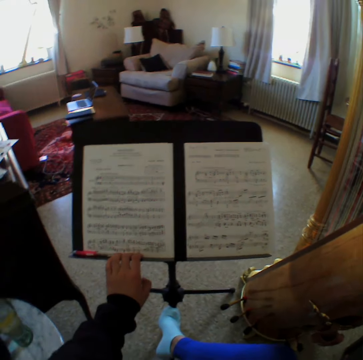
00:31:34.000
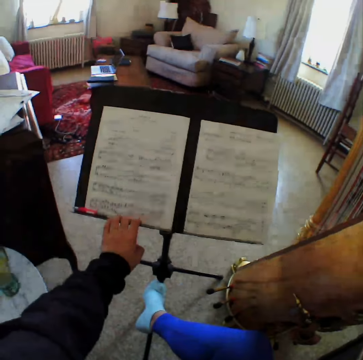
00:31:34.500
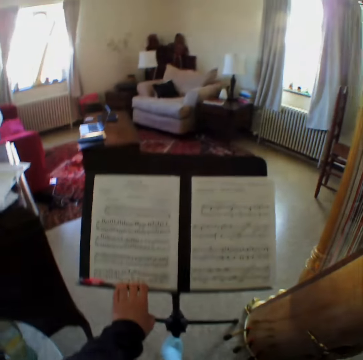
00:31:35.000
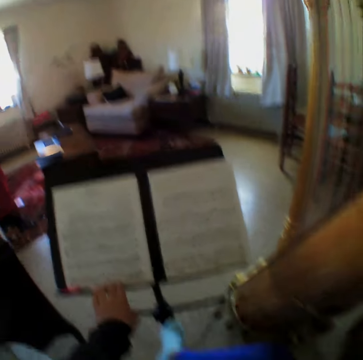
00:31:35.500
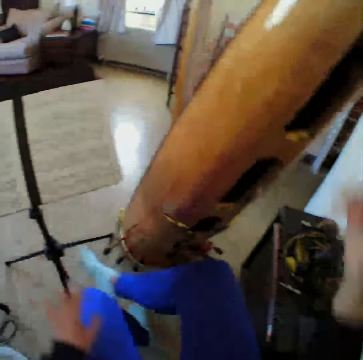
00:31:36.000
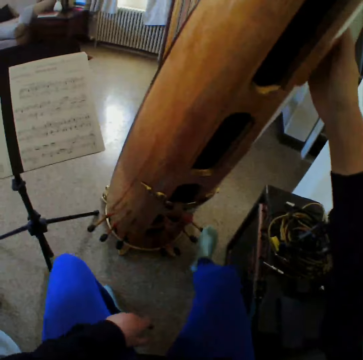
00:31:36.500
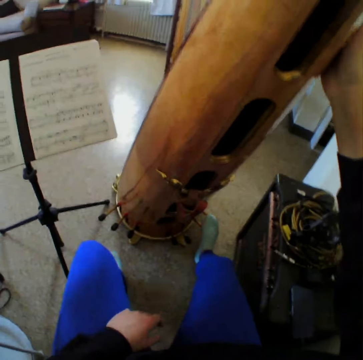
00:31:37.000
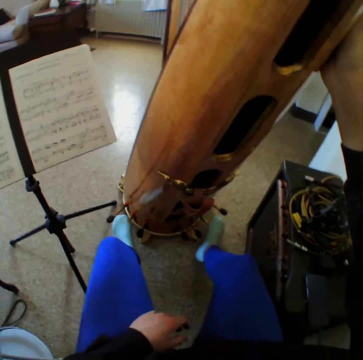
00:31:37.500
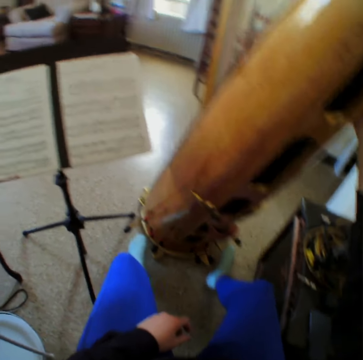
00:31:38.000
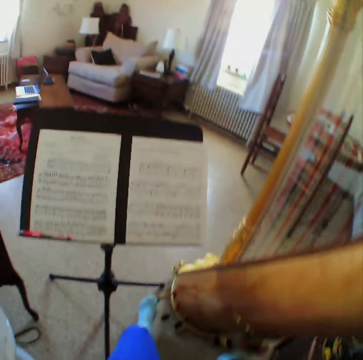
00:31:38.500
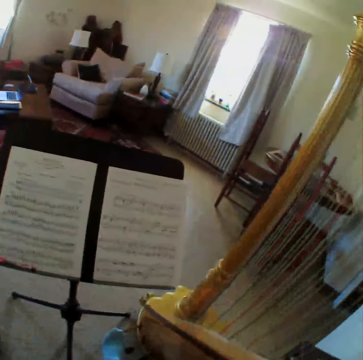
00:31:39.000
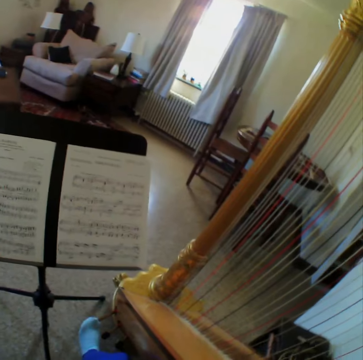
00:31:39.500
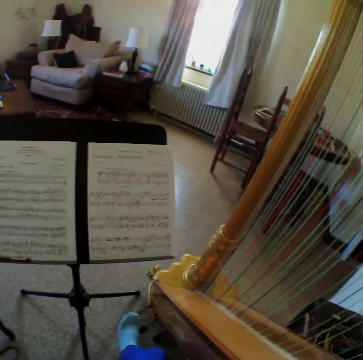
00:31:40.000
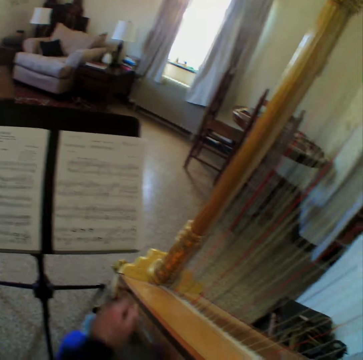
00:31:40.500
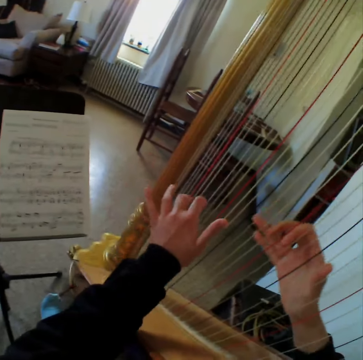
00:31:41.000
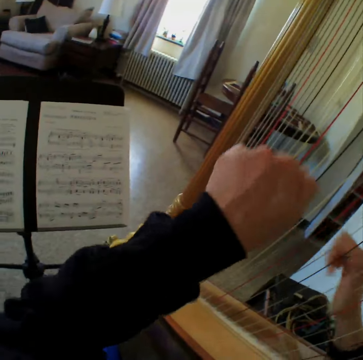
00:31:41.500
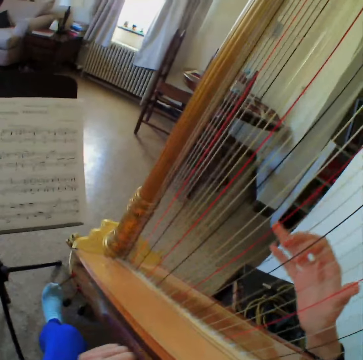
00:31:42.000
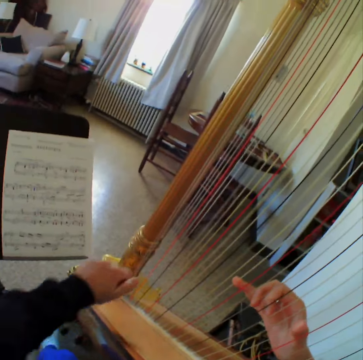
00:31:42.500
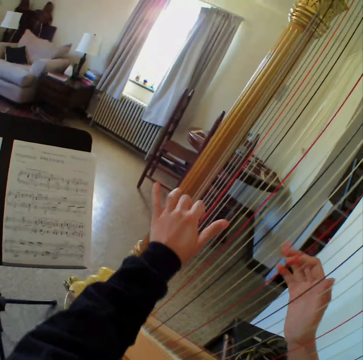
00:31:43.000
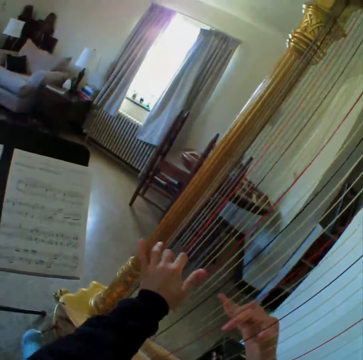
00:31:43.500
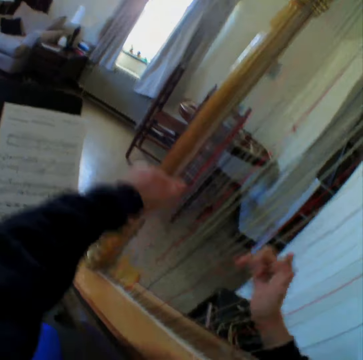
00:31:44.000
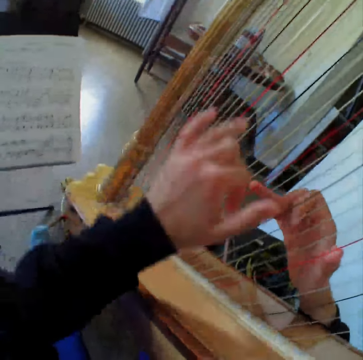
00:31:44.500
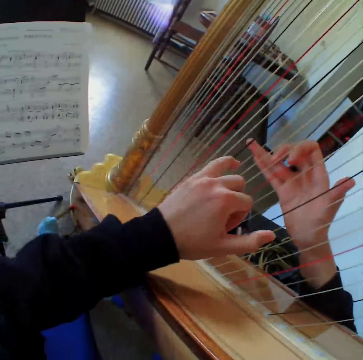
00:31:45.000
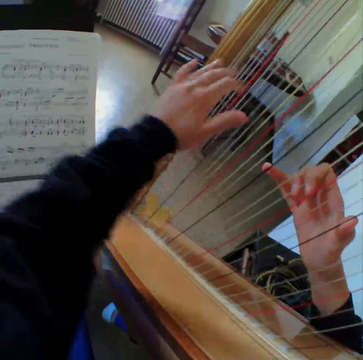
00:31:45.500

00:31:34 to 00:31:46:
The camera wearer holds the guitar or harp. They touch the harp. They step on the guitar. They read the music paper. They start to play the harp again.

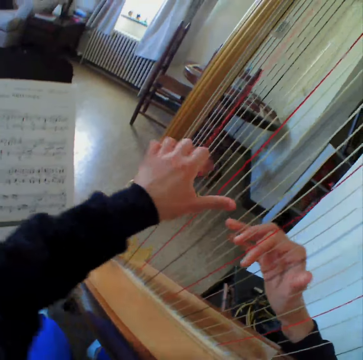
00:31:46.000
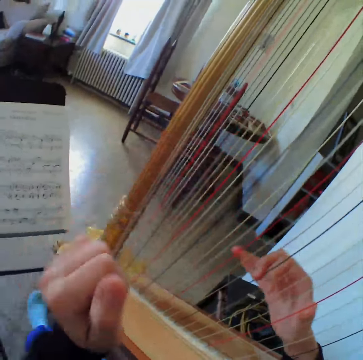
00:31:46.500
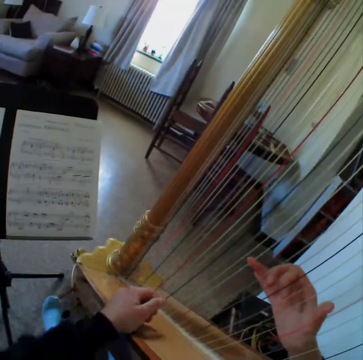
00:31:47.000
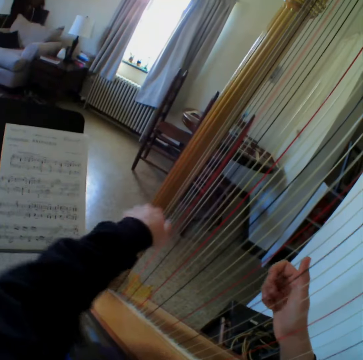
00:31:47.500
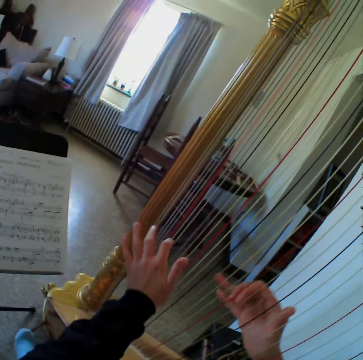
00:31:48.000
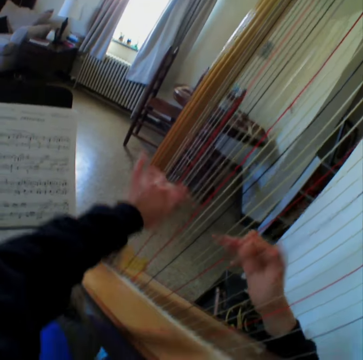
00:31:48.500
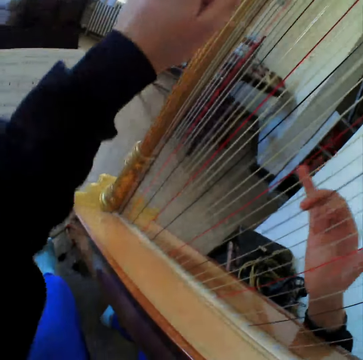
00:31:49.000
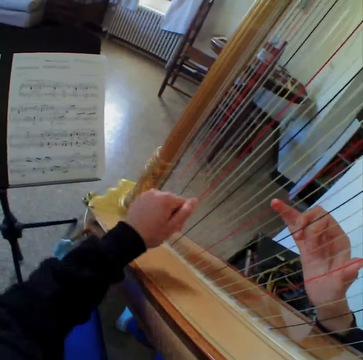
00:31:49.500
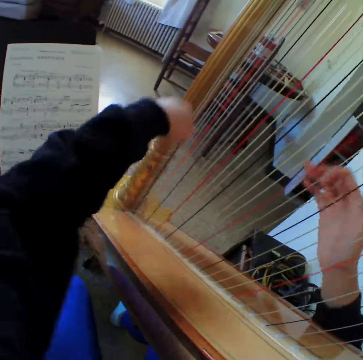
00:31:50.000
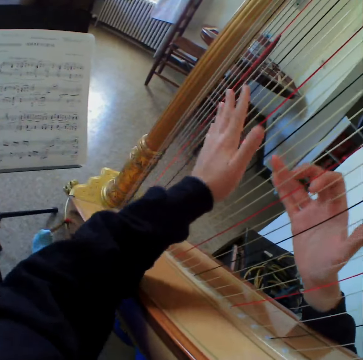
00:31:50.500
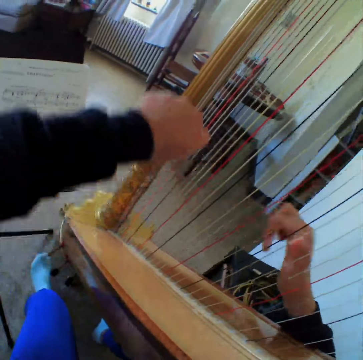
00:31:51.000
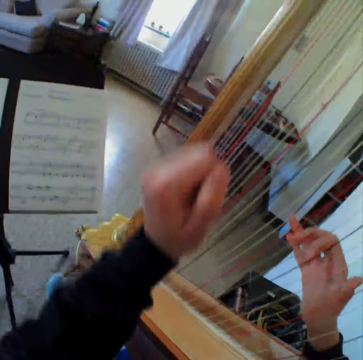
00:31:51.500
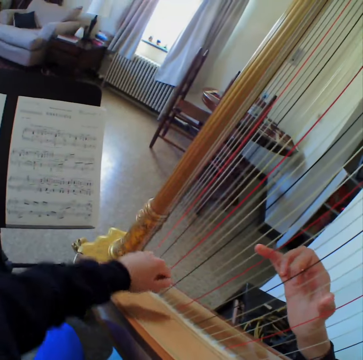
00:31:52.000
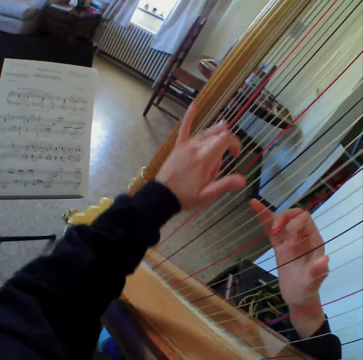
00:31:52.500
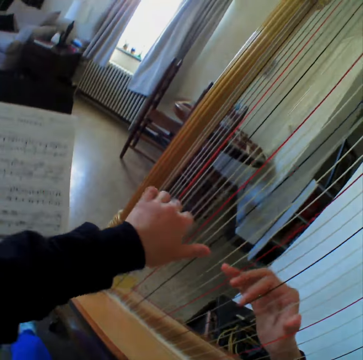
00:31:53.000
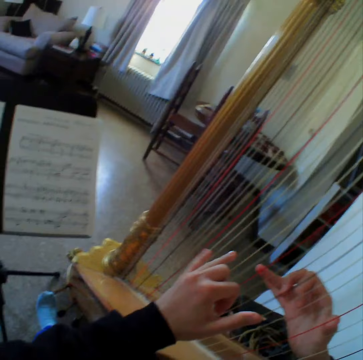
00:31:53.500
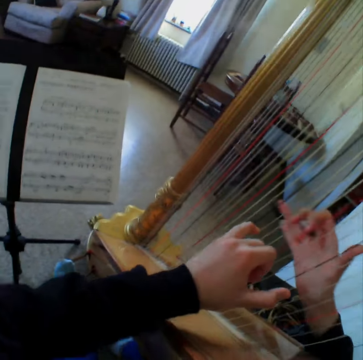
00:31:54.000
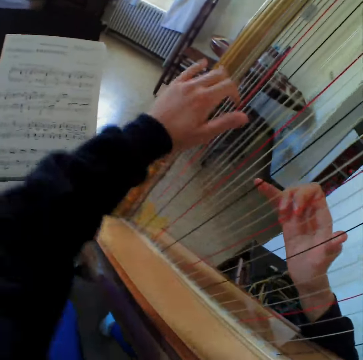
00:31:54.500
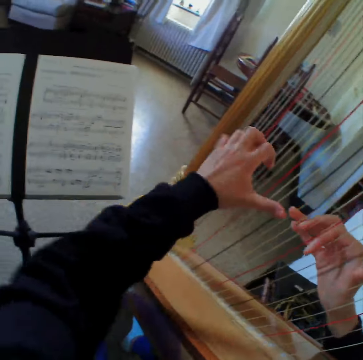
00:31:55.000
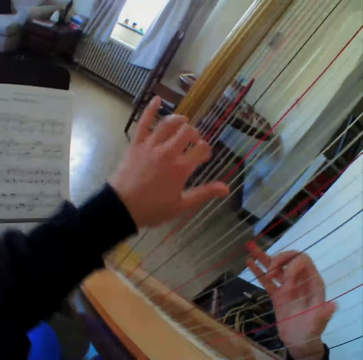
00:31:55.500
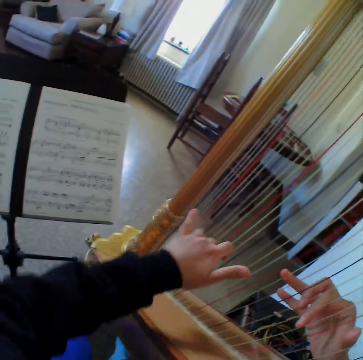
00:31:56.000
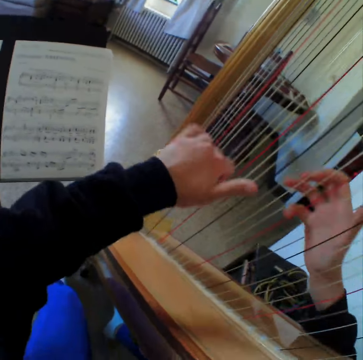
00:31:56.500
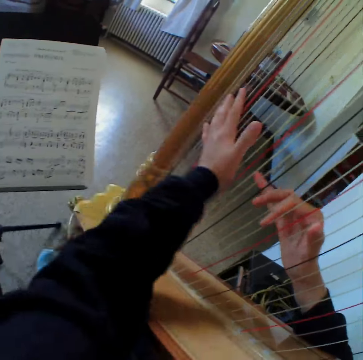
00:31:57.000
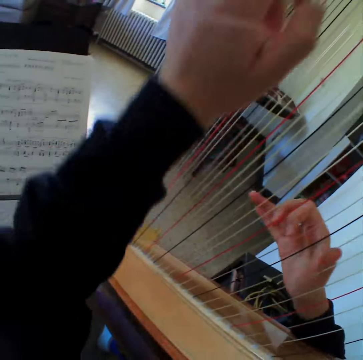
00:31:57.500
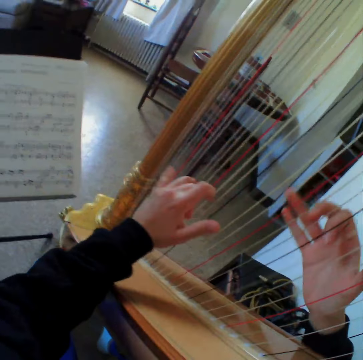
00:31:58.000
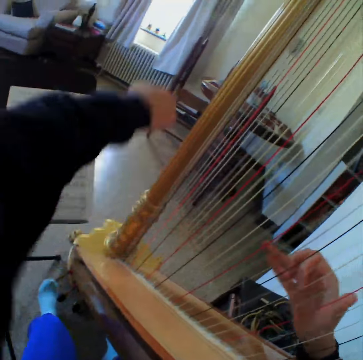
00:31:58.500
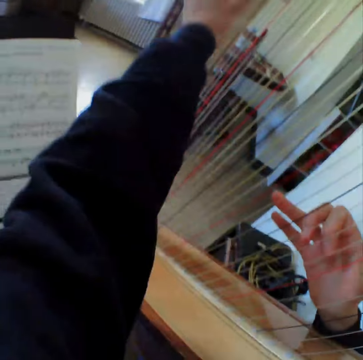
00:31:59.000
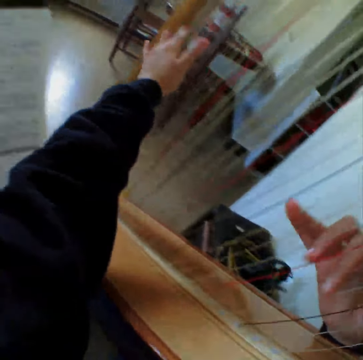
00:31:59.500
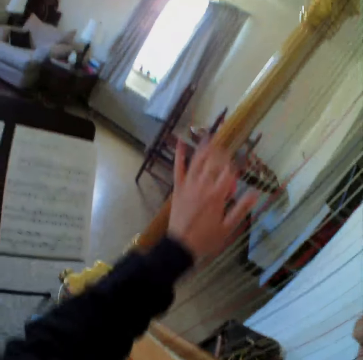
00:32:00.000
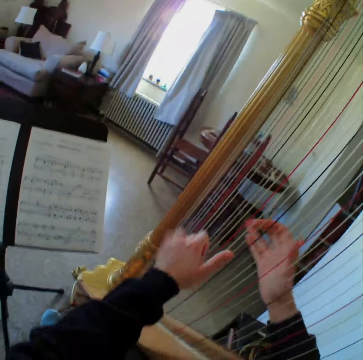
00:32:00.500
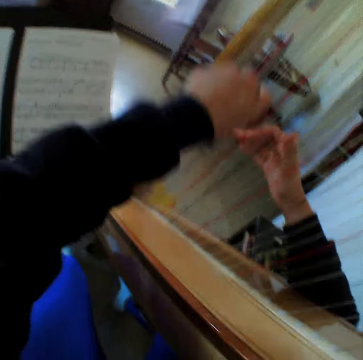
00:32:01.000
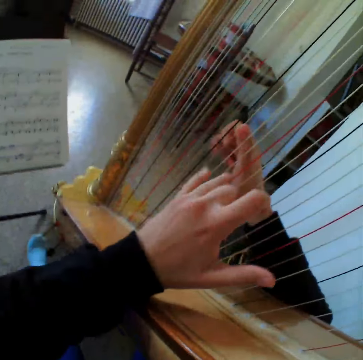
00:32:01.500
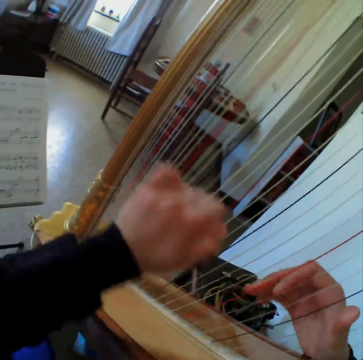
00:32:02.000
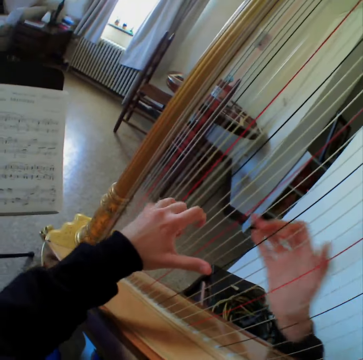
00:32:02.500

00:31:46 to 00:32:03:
The camera wearer reads the music paper. They play the guitar. They read the music paper. They play the guitar.

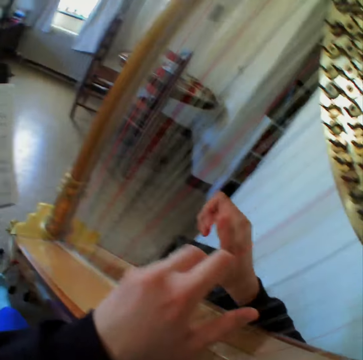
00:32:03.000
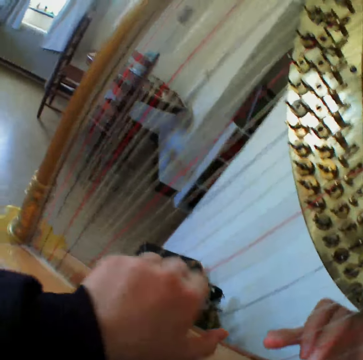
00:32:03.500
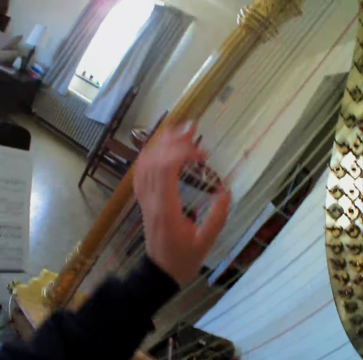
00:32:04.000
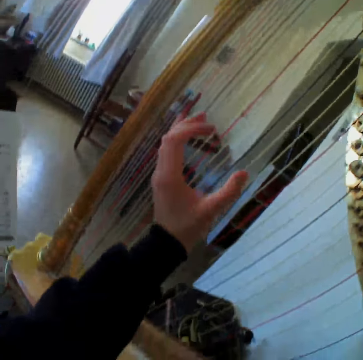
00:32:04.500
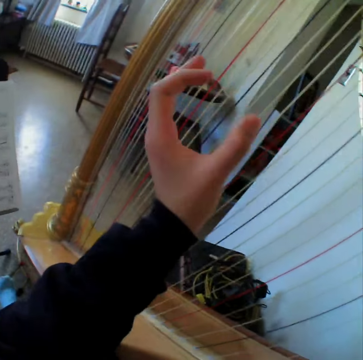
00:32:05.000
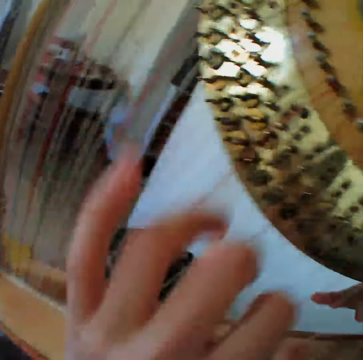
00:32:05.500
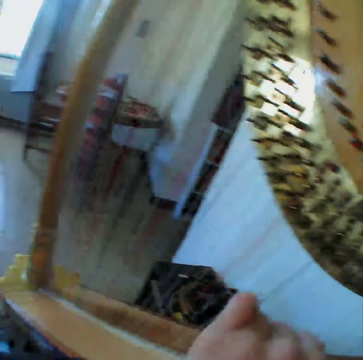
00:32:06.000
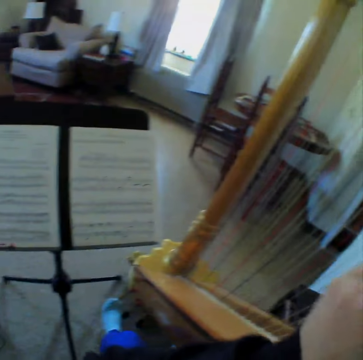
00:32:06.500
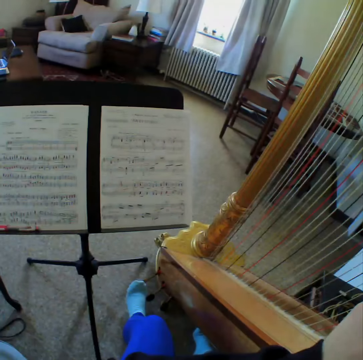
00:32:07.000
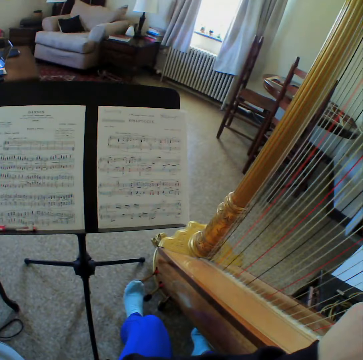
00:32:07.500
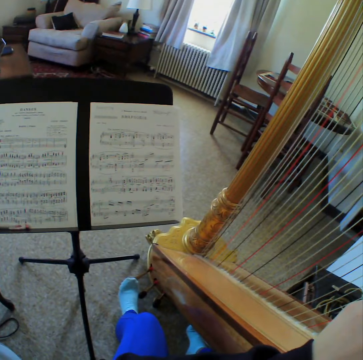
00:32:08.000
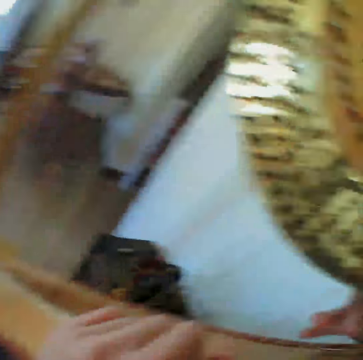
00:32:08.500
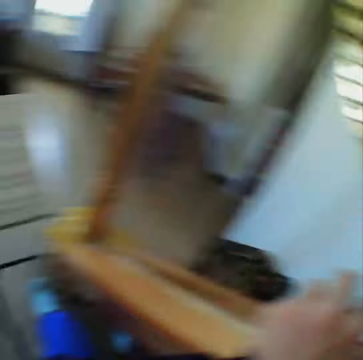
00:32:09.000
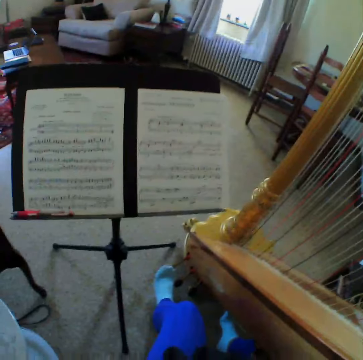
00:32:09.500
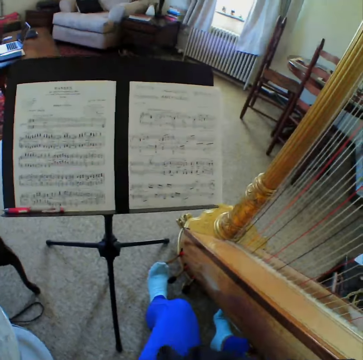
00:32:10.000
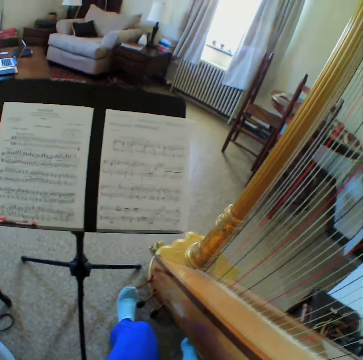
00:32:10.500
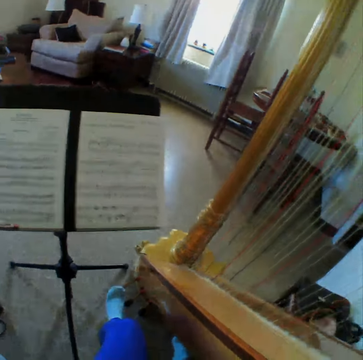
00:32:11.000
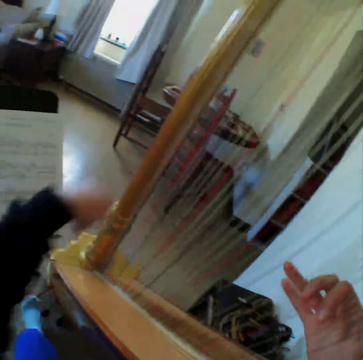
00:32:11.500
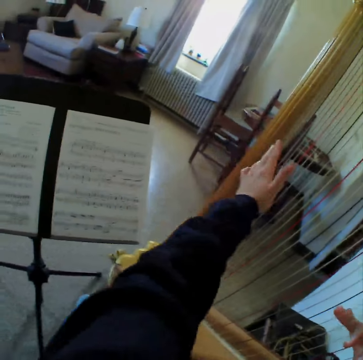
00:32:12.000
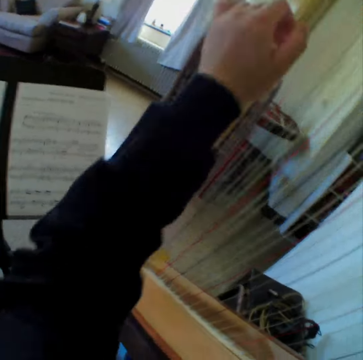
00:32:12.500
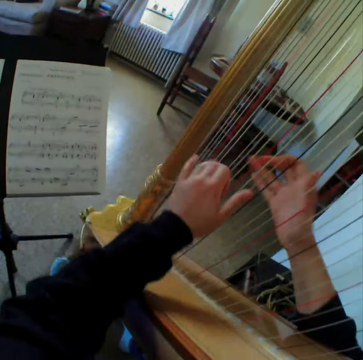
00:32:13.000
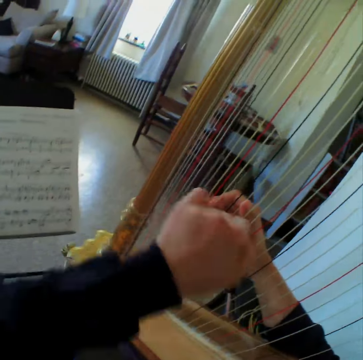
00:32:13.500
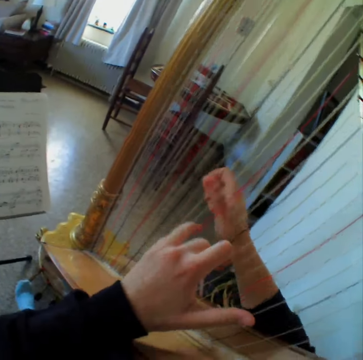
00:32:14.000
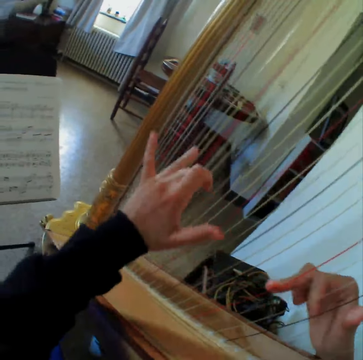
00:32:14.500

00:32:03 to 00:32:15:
The camera wearer reads the music paper. They stop playing the harp. They read the music paper. They start to play the harp. They play the guitar. They read the music paper. They play the guitar.
